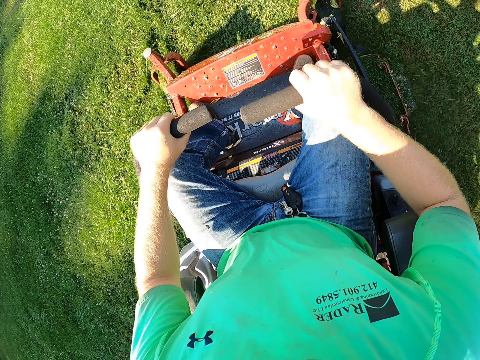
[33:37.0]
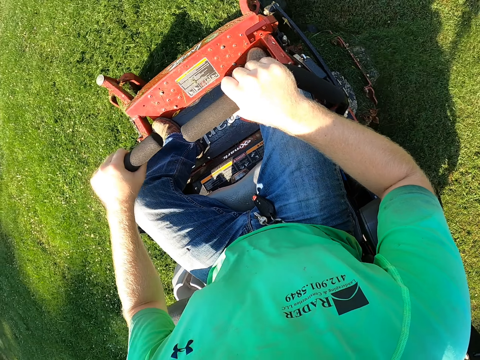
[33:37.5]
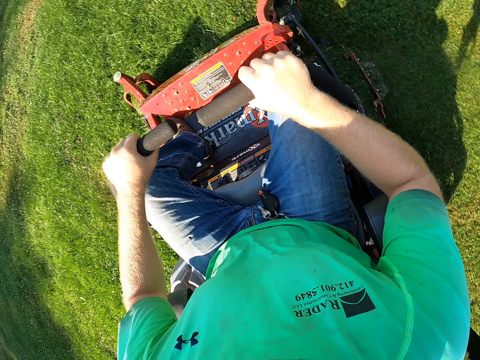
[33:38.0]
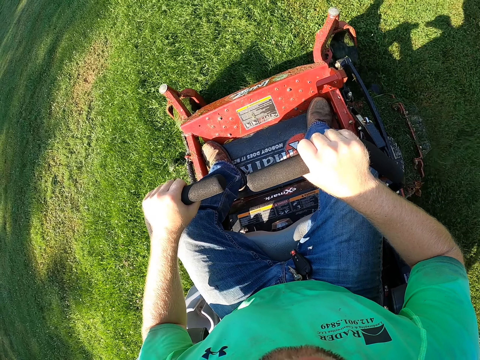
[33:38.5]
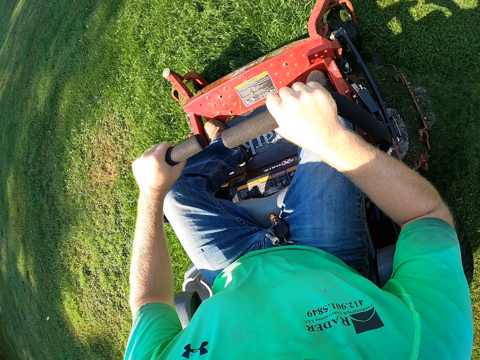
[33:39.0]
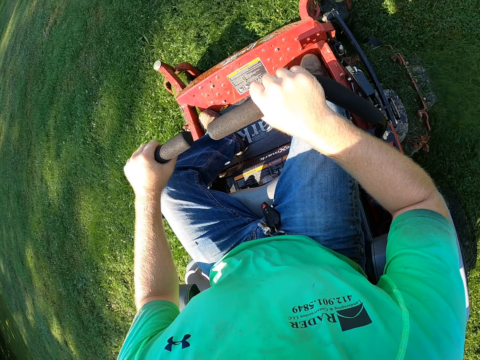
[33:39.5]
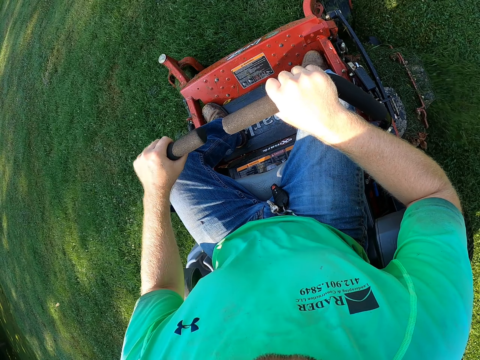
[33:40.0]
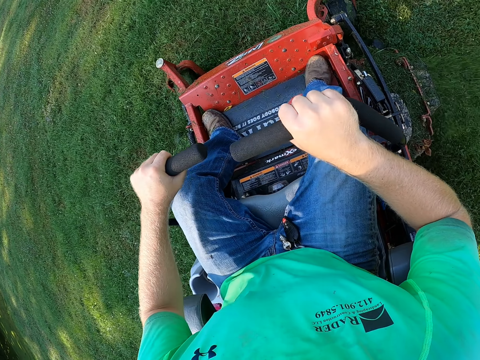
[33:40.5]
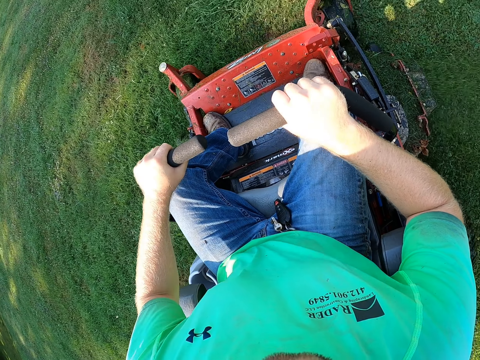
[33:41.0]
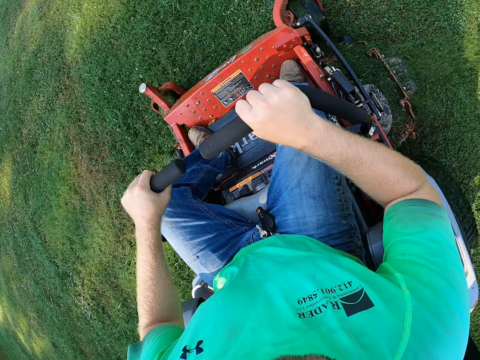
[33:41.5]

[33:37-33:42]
The camera wearer cuts the grass.

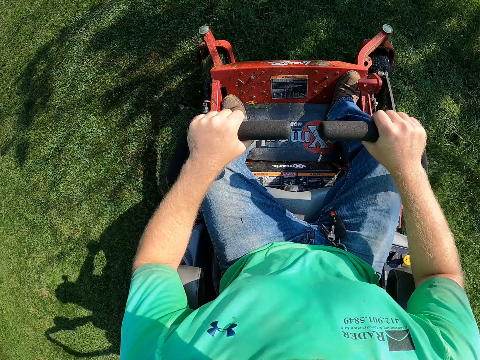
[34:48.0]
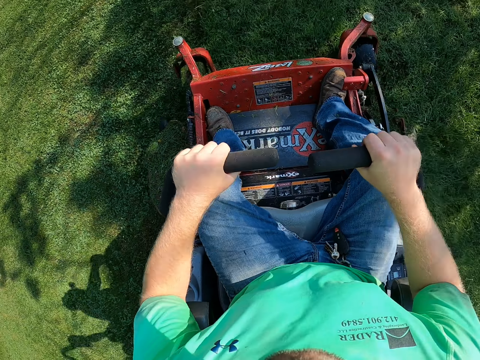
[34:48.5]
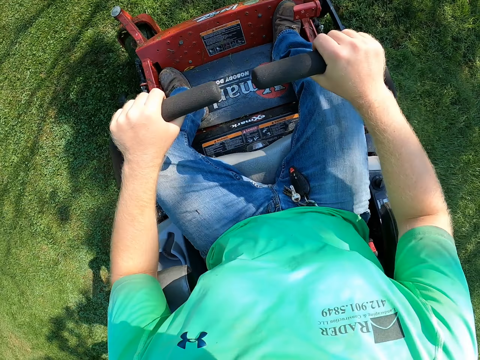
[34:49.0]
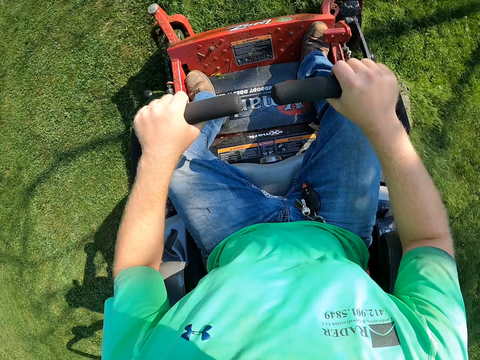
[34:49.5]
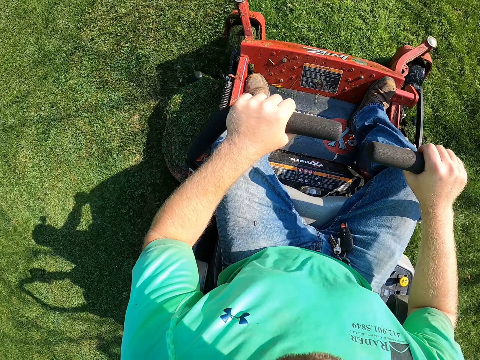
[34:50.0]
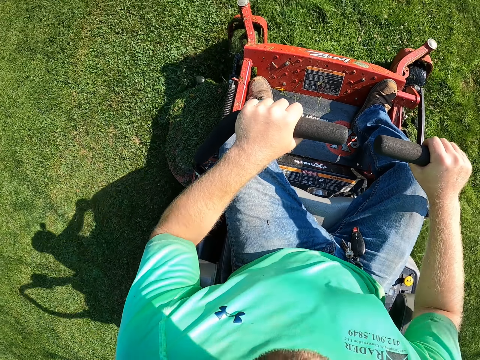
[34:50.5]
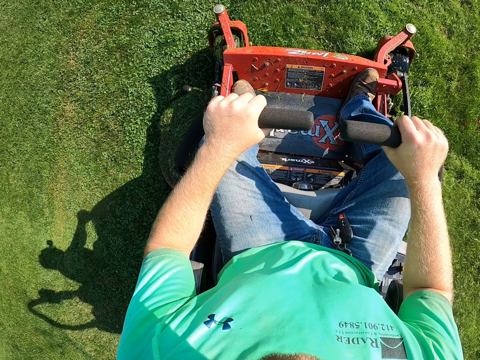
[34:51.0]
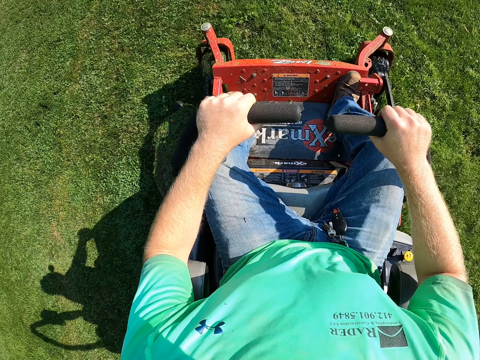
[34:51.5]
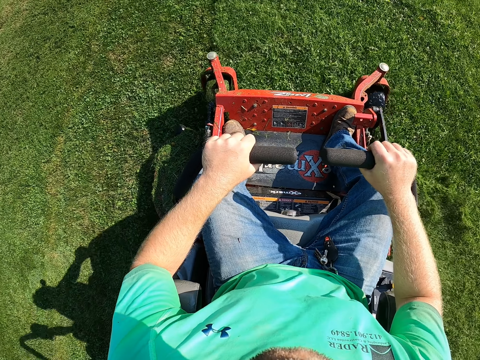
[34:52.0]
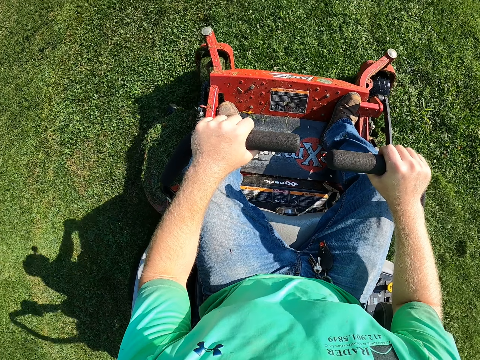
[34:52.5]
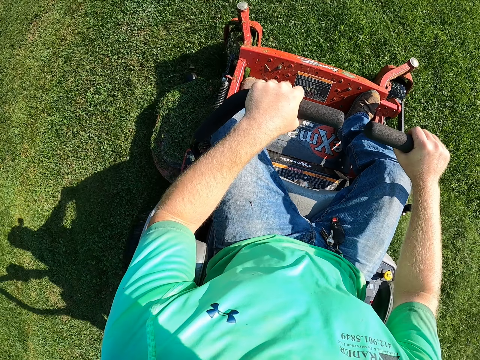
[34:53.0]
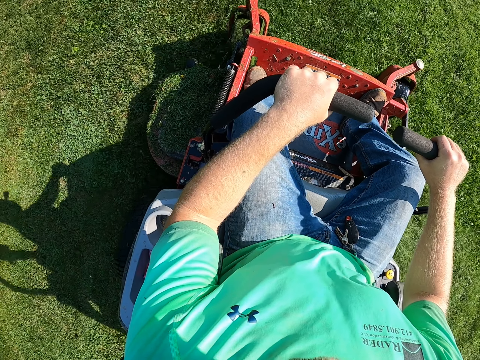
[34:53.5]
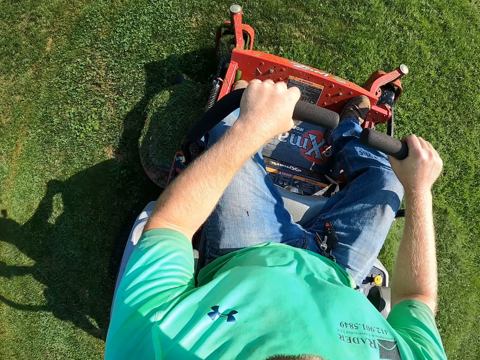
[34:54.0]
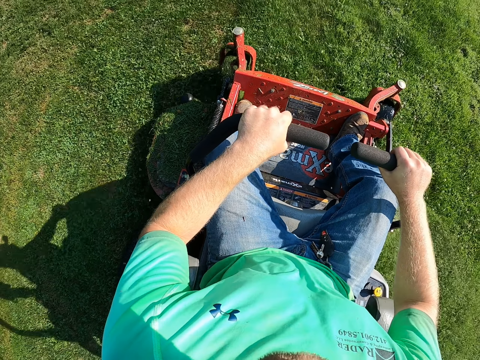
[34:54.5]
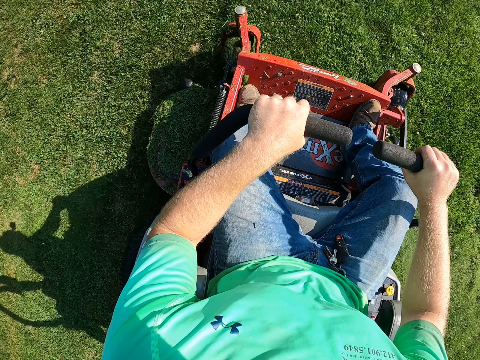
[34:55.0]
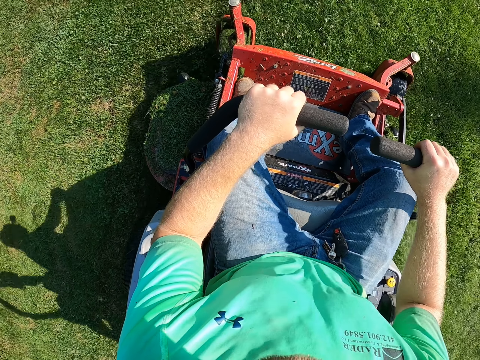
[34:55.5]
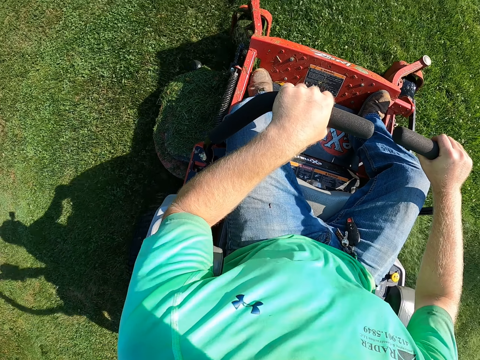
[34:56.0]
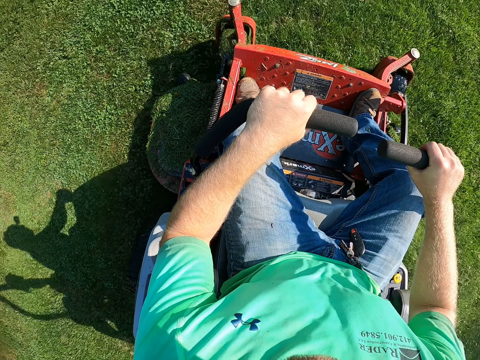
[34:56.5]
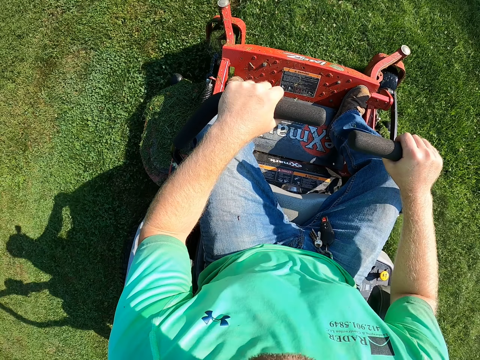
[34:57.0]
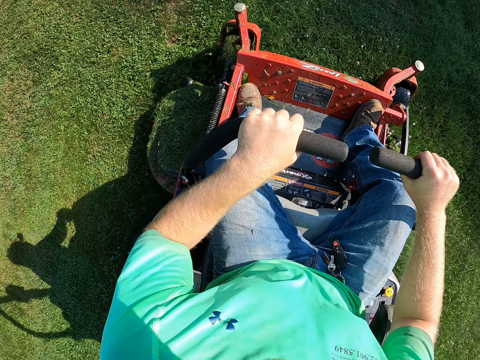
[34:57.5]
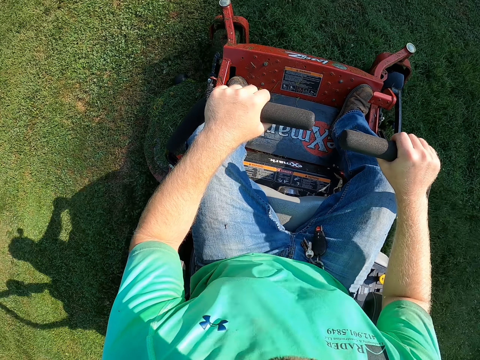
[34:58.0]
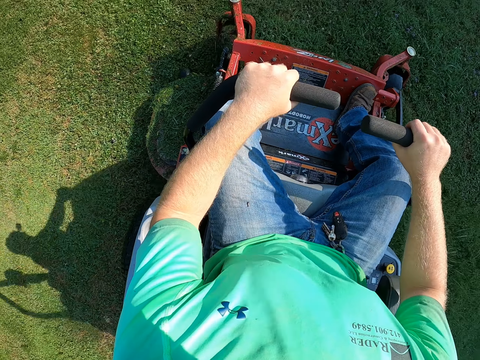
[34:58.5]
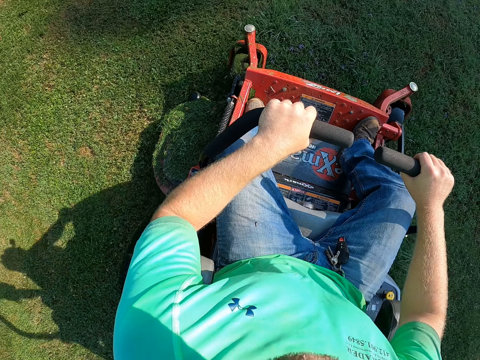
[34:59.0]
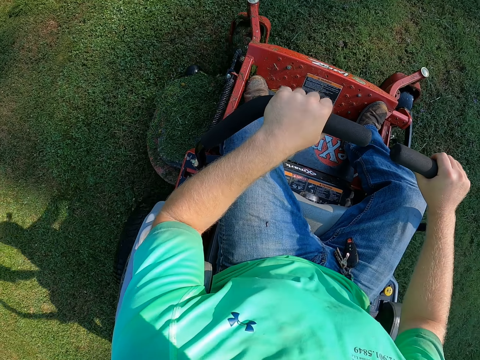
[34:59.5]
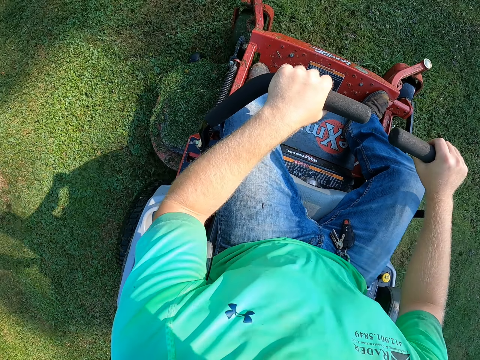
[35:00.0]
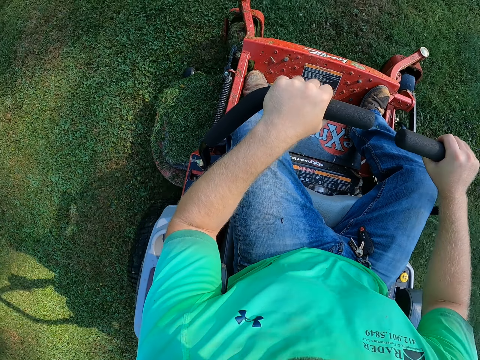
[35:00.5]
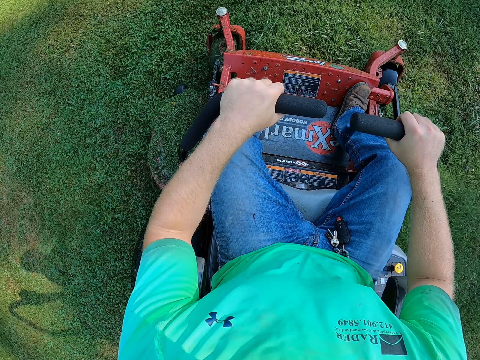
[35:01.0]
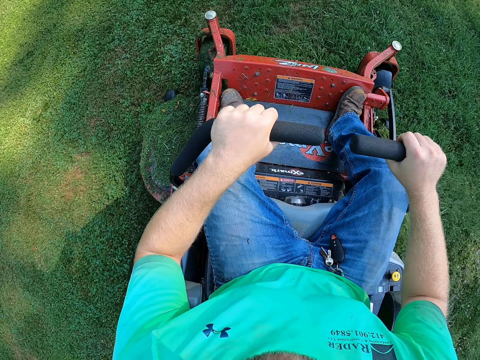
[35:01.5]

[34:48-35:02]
The camera wearer turns the grass cutter. They cut the grass.

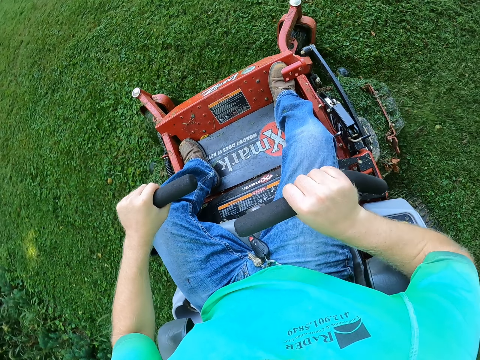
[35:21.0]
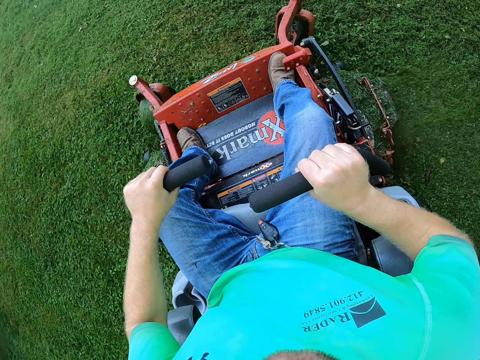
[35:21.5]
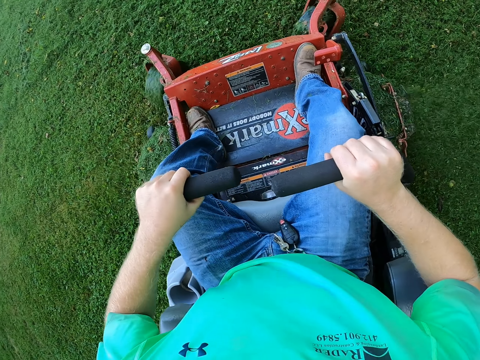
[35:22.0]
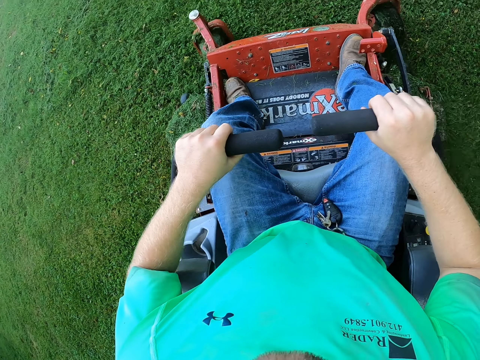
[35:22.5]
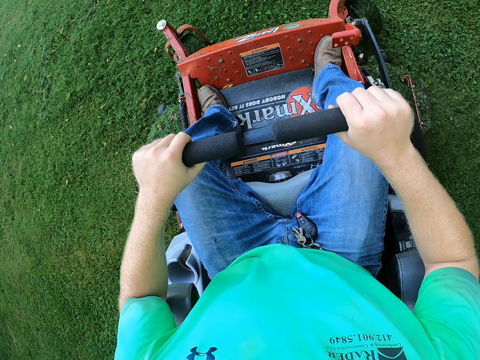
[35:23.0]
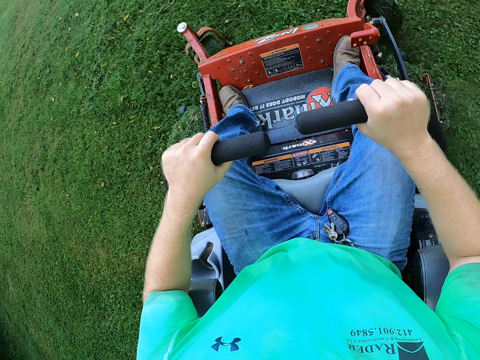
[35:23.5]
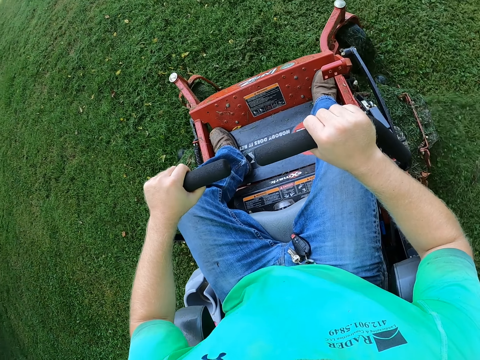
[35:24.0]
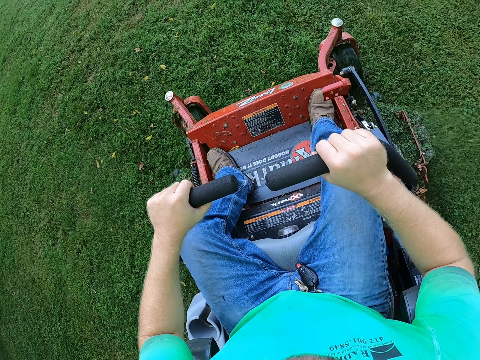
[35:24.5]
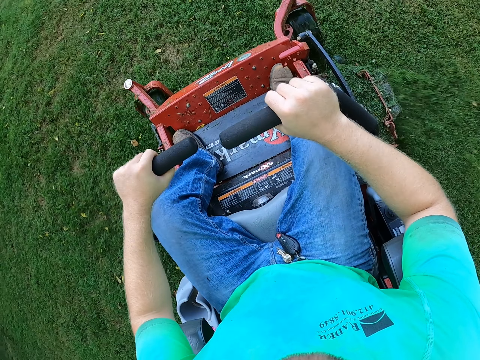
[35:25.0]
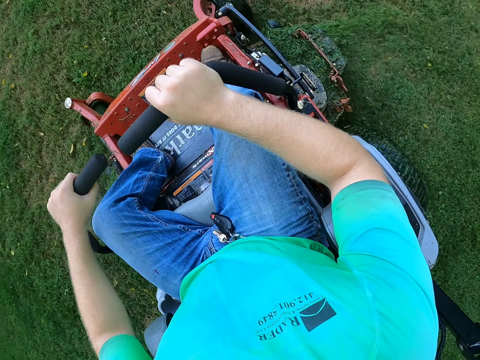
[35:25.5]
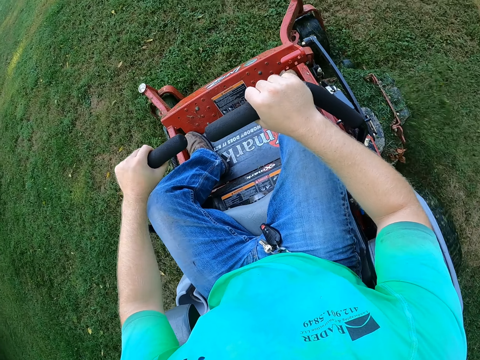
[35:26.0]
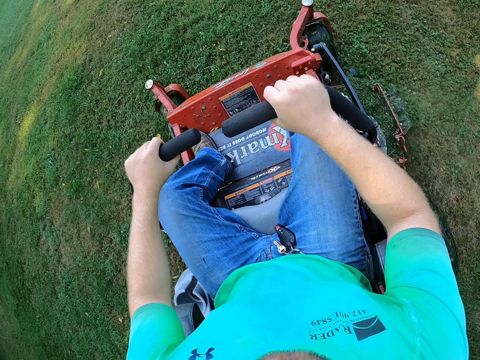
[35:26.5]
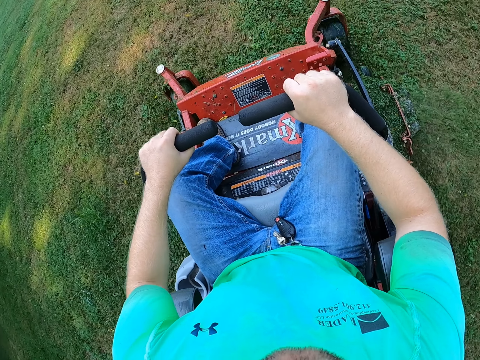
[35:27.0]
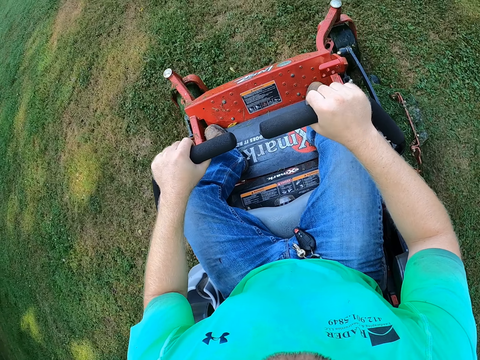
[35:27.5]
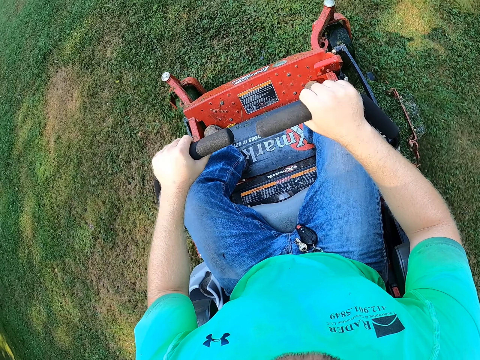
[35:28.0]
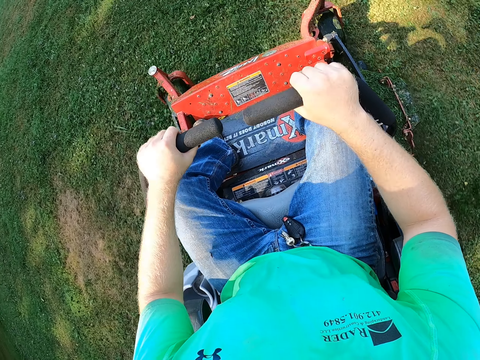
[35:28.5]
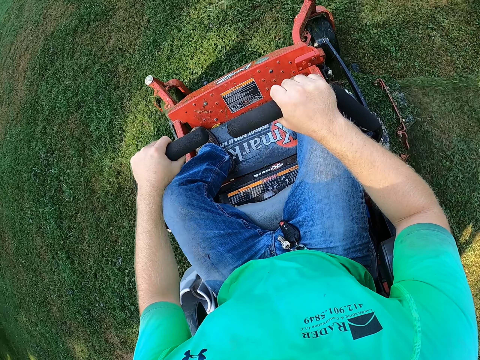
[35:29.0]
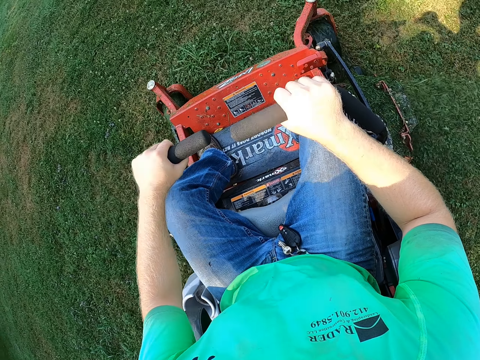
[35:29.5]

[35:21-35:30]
The camera wearer turns the grass cutter. They cut the grass.
